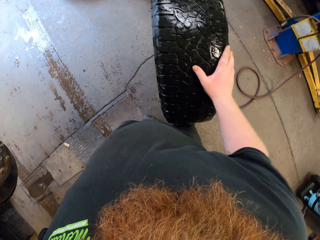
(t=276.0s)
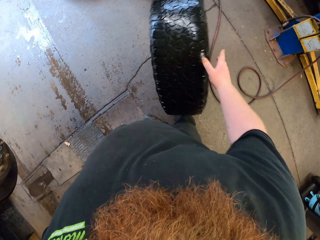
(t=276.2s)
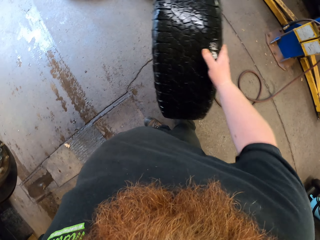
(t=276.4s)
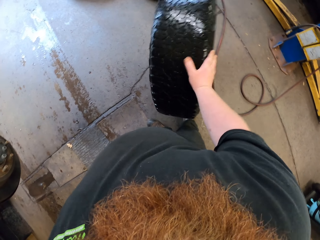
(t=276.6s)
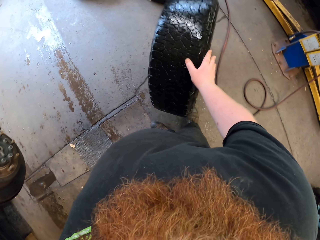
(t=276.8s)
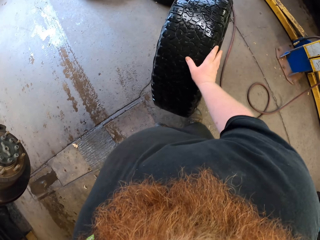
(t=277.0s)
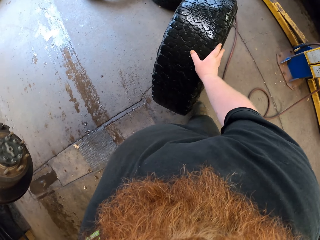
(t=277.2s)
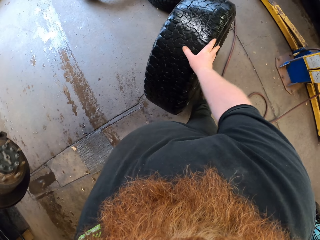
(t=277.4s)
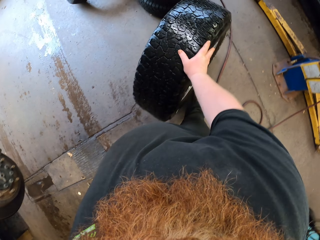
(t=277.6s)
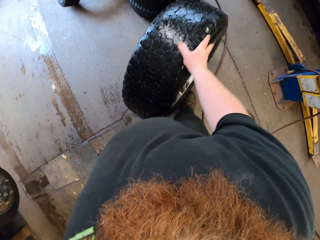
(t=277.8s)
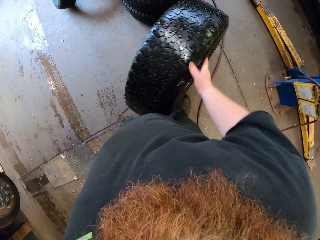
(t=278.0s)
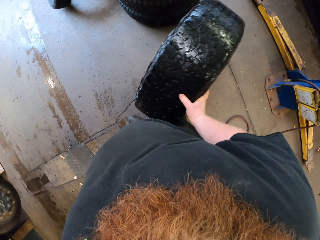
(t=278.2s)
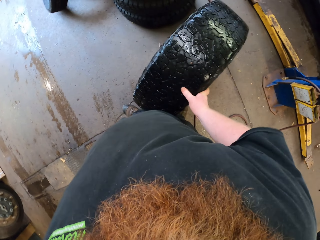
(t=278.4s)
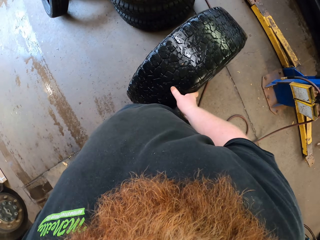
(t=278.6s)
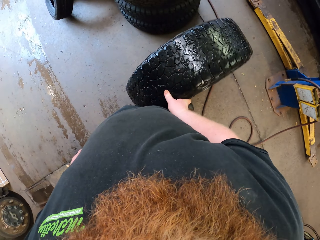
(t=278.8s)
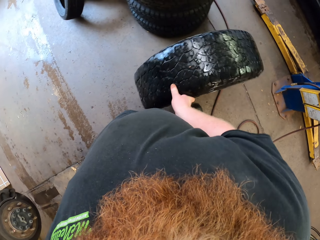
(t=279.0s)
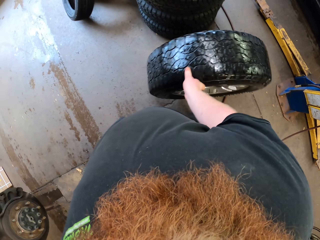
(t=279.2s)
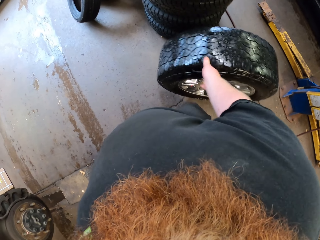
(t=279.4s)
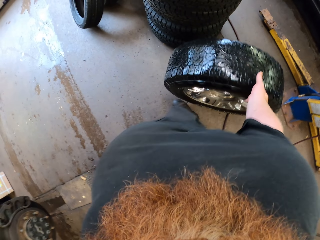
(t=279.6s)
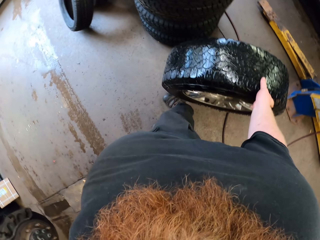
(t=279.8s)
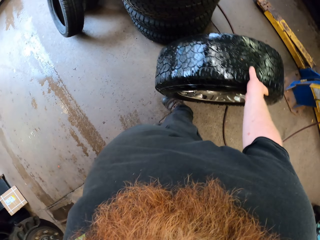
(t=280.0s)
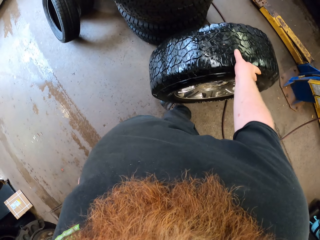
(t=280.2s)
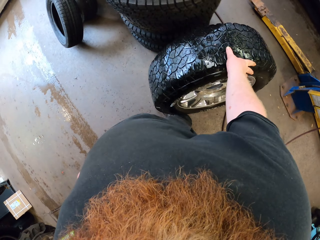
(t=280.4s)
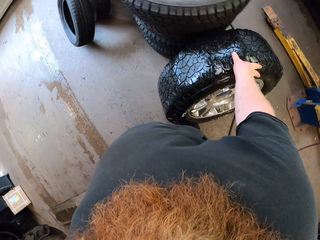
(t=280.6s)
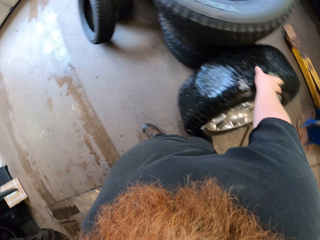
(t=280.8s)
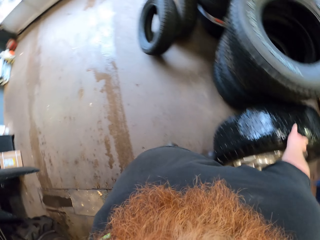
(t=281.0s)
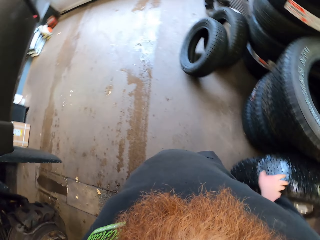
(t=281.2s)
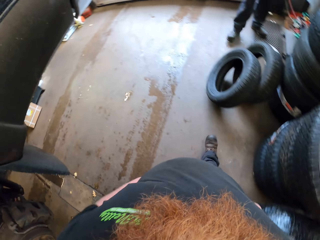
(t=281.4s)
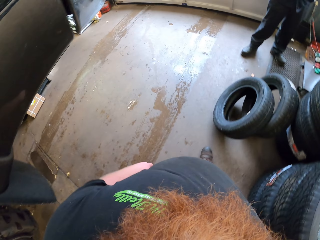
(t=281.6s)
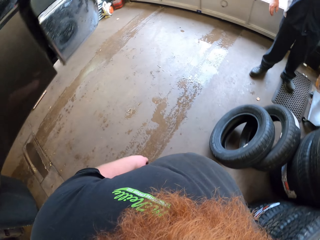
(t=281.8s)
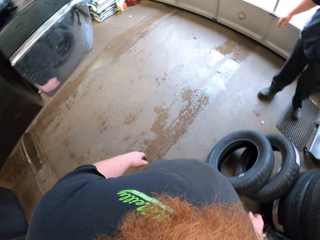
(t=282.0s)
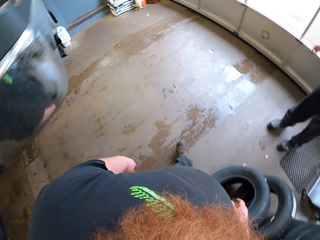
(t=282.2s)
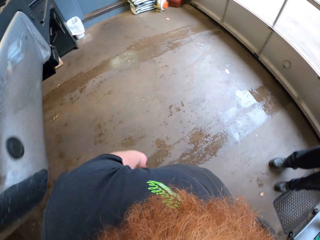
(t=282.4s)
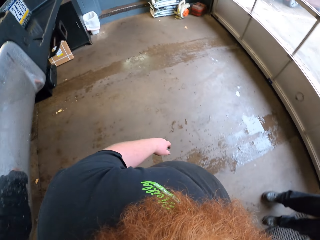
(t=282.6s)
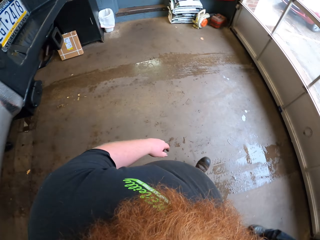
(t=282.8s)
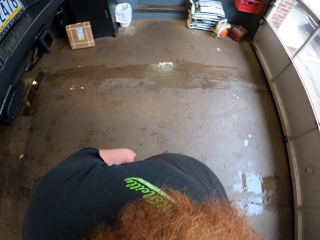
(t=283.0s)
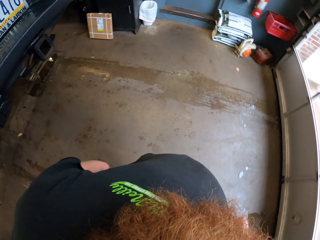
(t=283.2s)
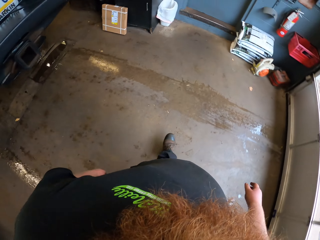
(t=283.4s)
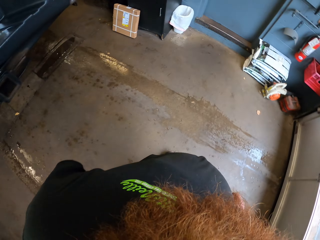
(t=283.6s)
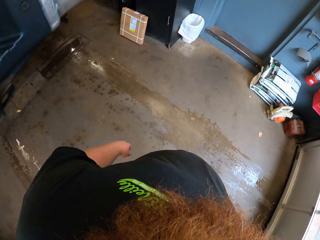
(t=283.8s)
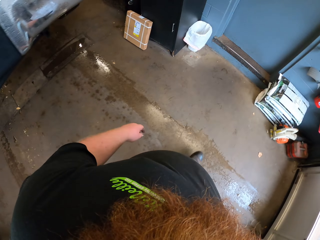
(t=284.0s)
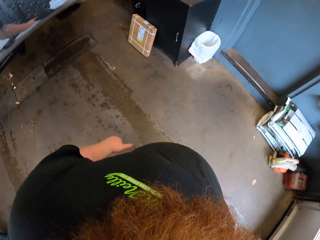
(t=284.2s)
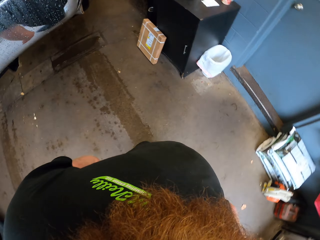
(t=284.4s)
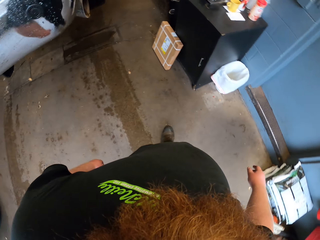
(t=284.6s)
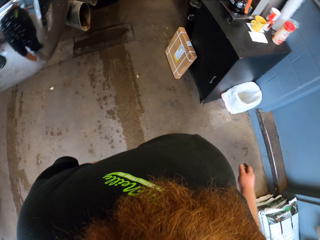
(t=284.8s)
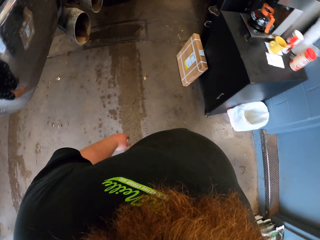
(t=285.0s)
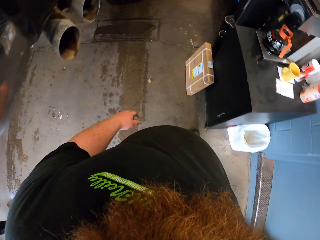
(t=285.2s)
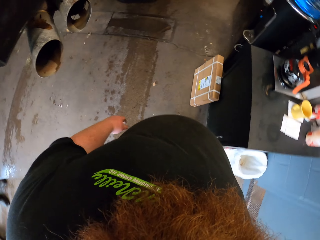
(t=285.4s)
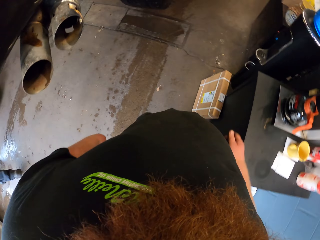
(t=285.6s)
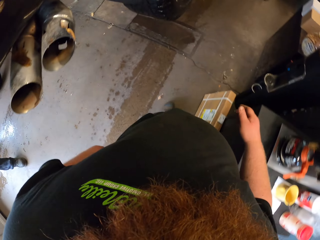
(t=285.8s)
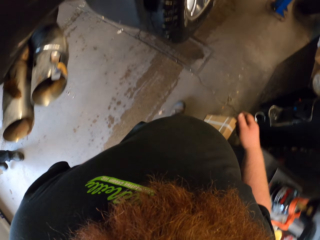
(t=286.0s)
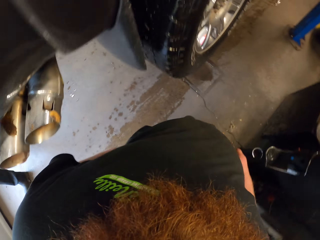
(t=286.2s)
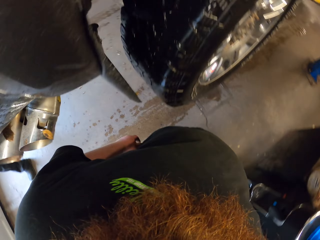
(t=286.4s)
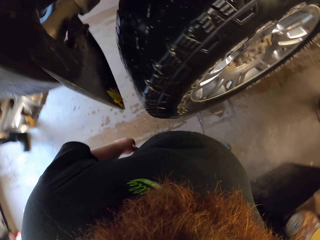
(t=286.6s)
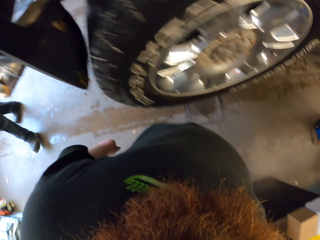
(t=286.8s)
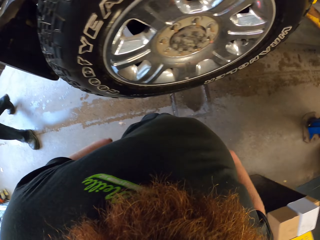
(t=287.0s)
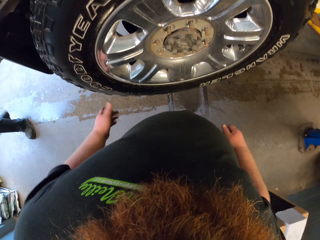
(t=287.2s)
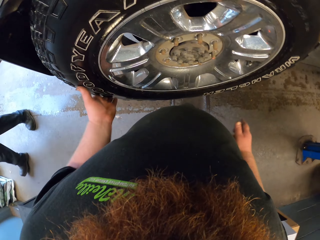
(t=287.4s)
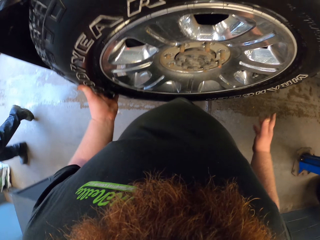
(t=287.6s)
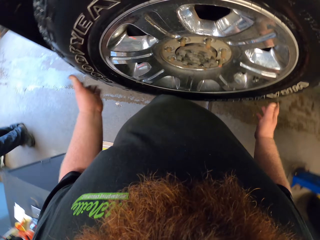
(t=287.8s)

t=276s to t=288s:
The camera wearer leans the car tyre on the tyres. They walk beside the car in the garage.

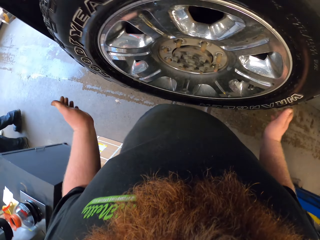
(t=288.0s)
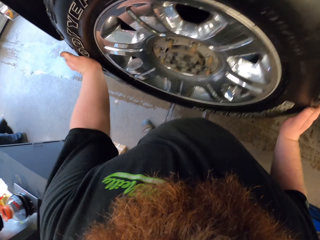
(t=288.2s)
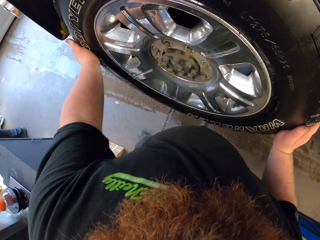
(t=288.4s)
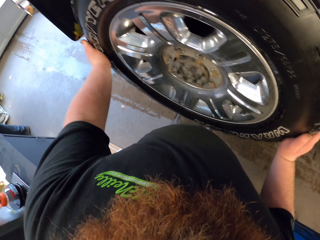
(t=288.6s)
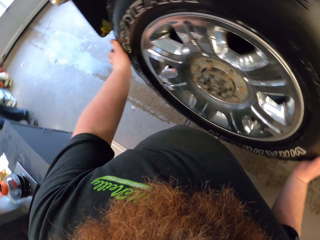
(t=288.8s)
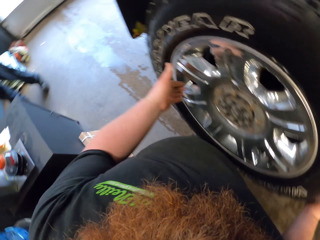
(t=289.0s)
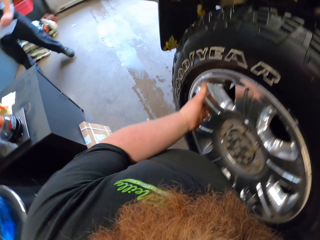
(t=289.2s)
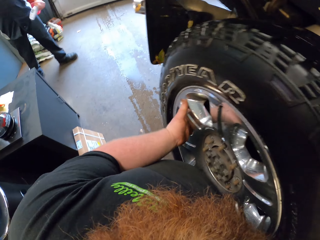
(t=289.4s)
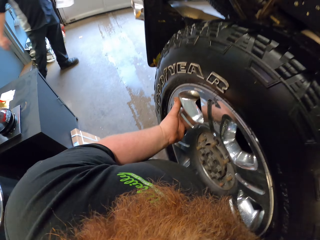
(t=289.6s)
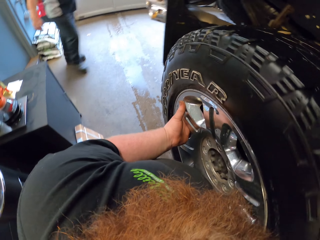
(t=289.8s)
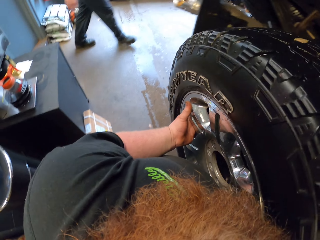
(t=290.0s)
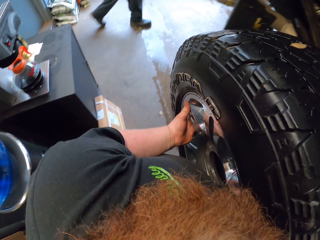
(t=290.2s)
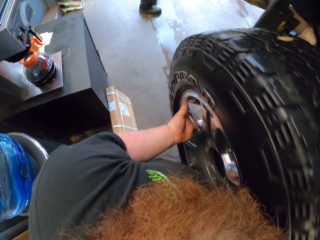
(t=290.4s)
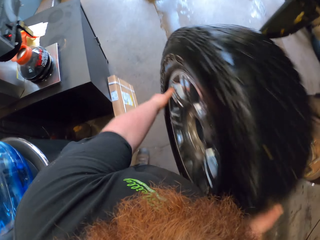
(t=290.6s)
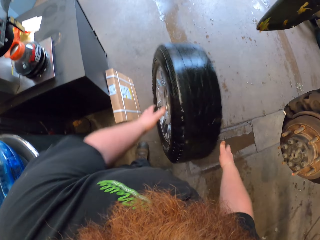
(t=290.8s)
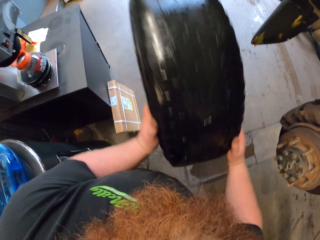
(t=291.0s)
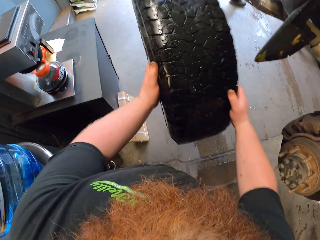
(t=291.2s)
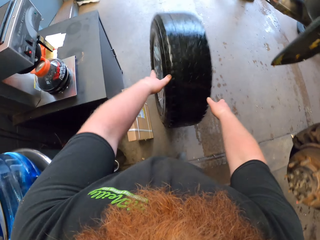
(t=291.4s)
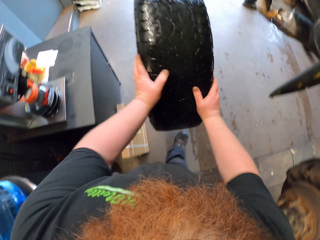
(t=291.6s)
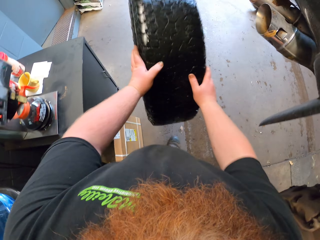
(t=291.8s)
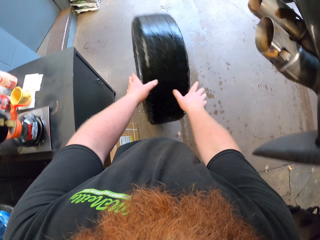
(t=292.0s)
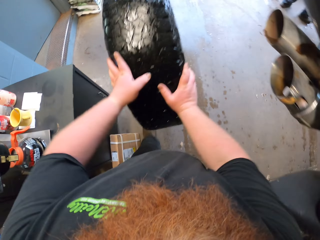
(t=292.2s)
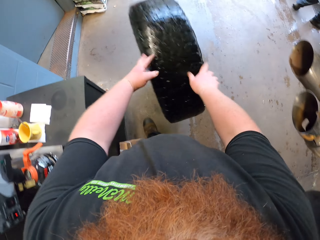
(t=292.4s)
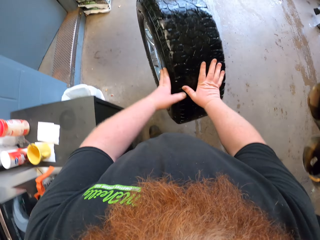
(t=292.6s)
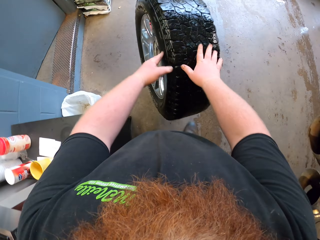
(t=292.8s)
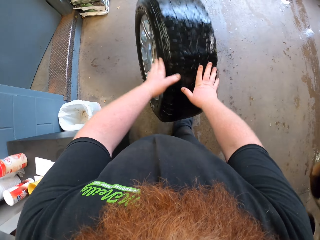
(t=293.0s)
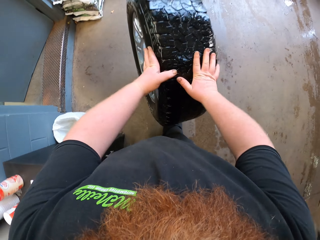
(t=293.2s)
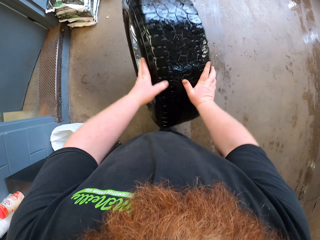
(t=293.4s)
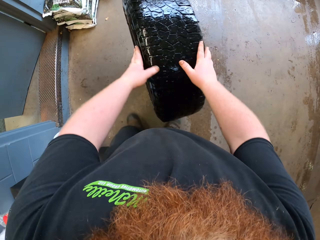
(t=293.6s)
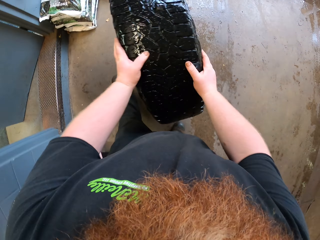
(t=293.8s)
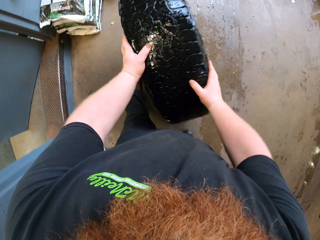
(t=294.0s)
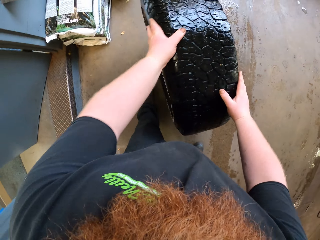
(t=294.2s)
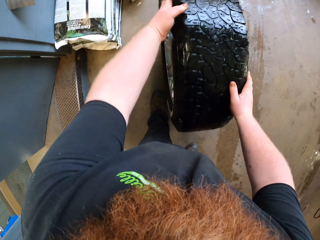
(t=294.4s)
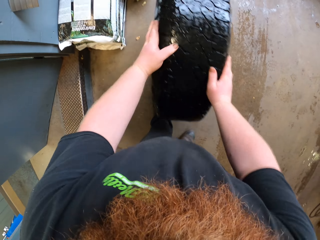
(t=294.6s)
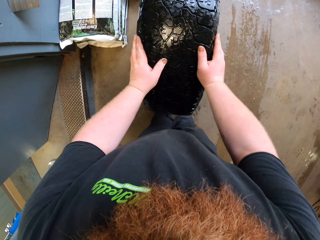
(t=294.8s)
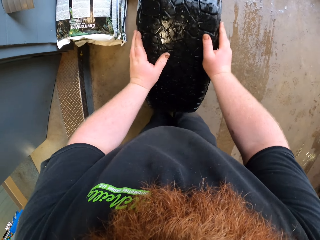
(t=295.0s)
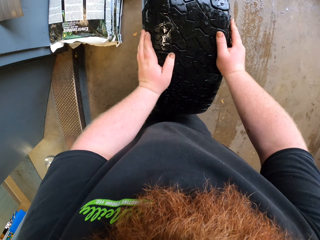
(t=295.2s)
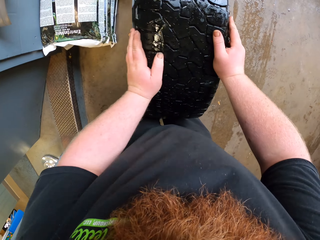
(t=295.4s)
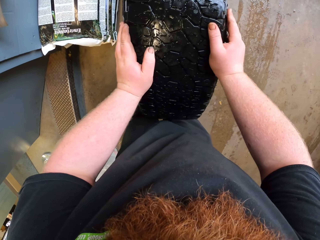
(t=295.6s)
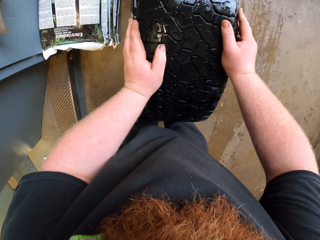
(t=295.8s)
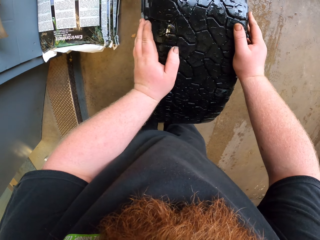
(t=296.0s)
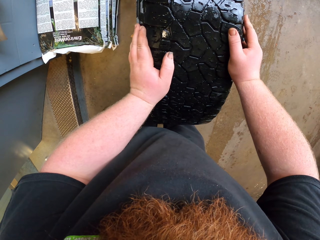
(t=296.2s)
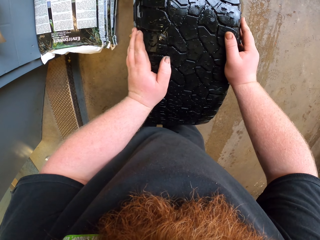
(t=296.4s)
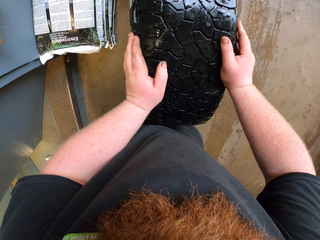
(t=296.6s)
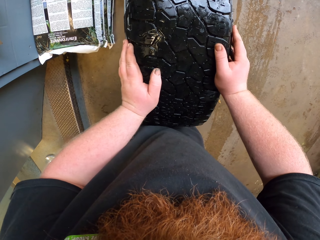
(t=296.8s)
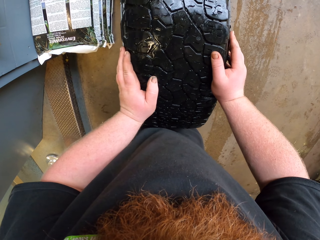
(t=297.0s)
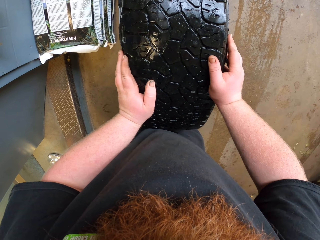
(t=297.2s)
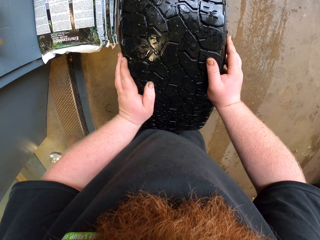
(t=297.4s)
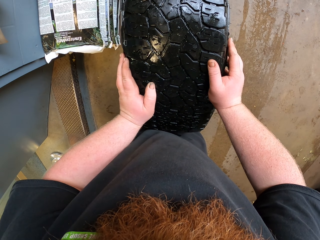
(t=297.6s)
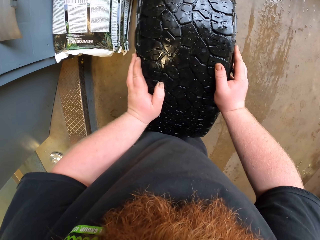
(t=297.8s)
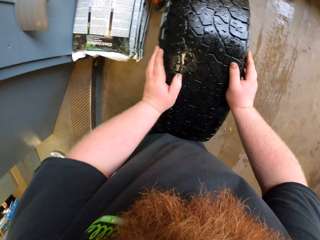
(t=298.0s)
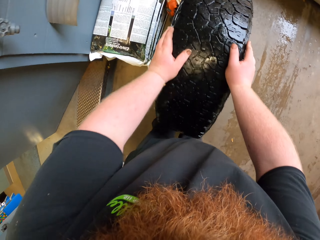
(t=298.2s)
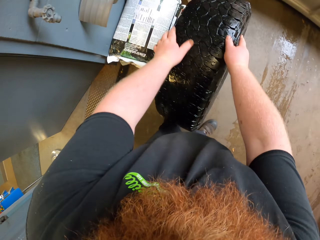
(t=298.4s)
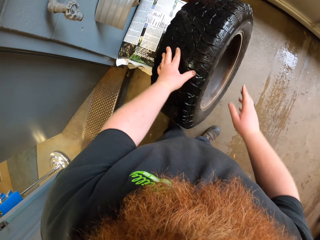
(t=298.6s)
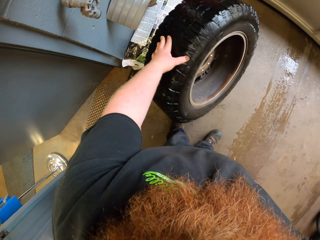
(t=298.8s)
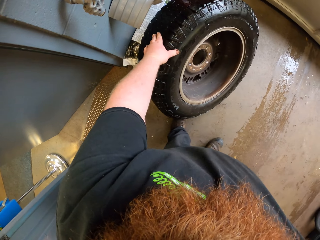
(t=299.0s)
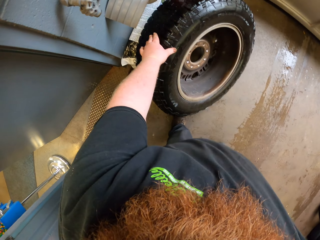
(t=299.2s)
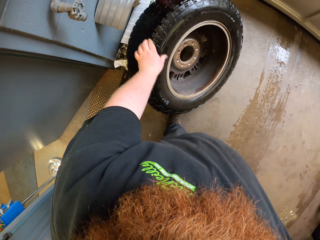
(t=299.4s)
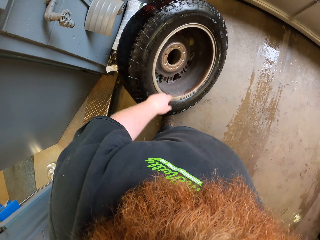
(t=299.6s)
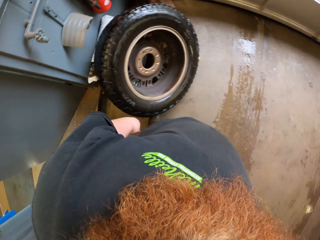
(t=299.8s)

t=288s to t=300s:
The camera wearer carries the wheel tyre. A man walks in the garage. The camera wearer pulls the wheel and drops the wheel on the floor. They stare at the wheel. They put the wheel tyre on the ground.
